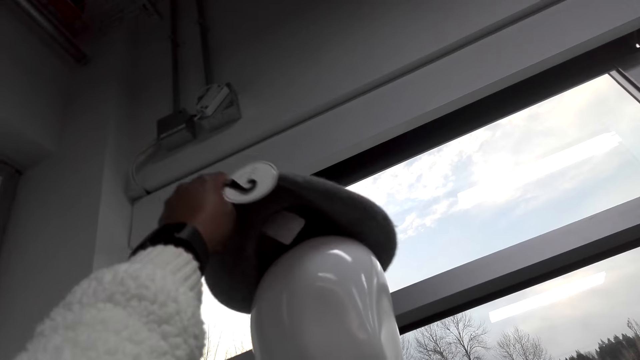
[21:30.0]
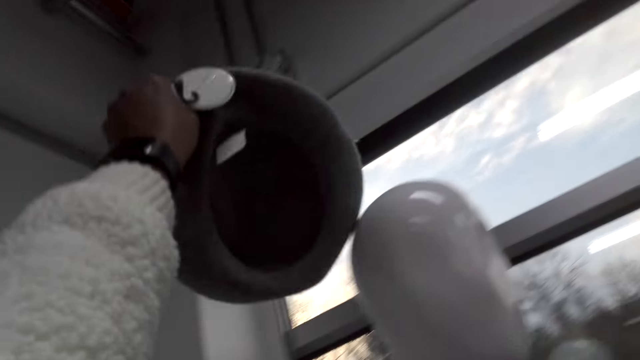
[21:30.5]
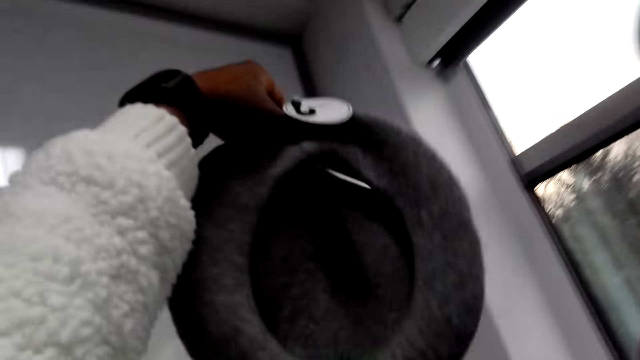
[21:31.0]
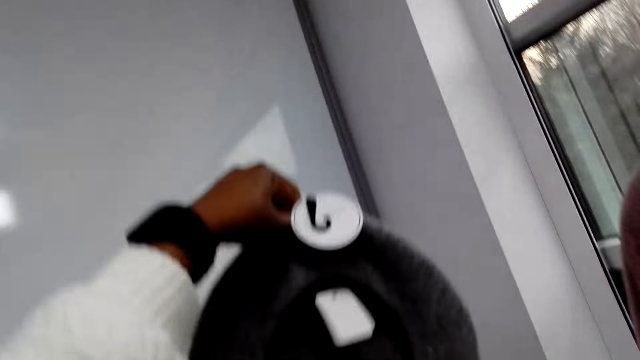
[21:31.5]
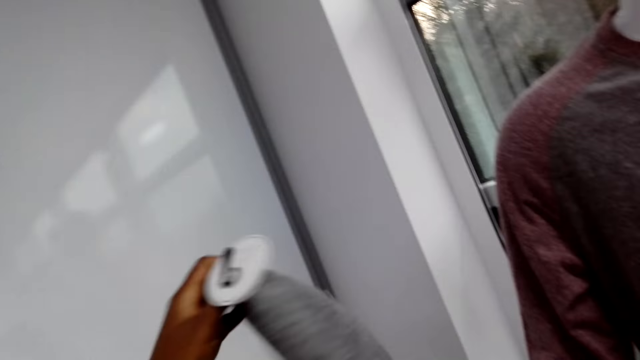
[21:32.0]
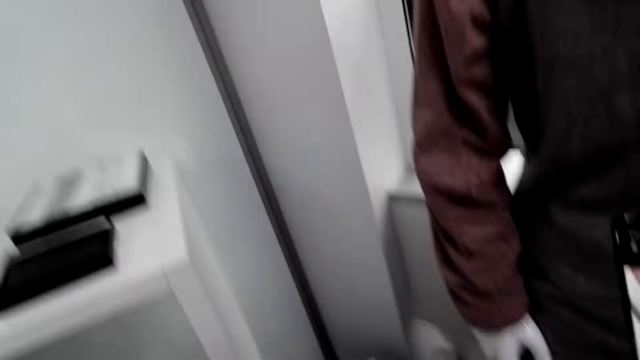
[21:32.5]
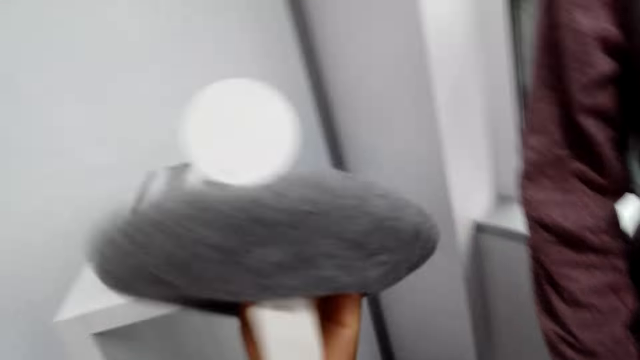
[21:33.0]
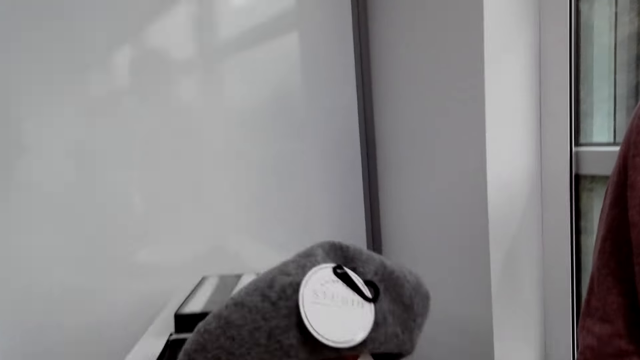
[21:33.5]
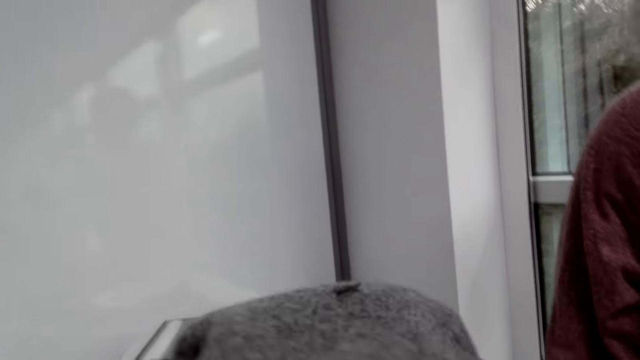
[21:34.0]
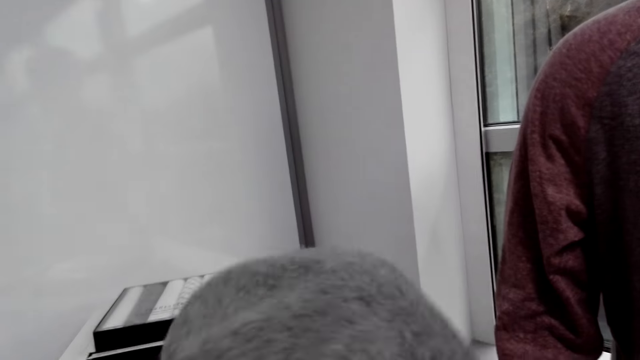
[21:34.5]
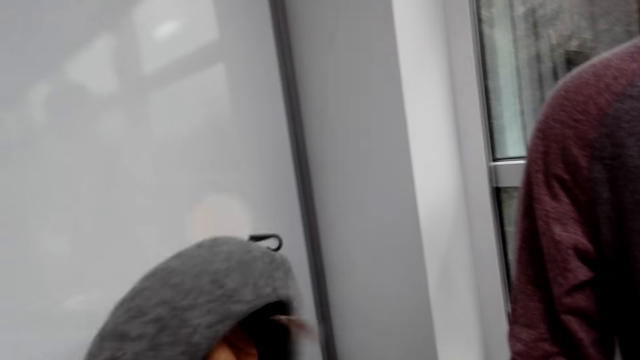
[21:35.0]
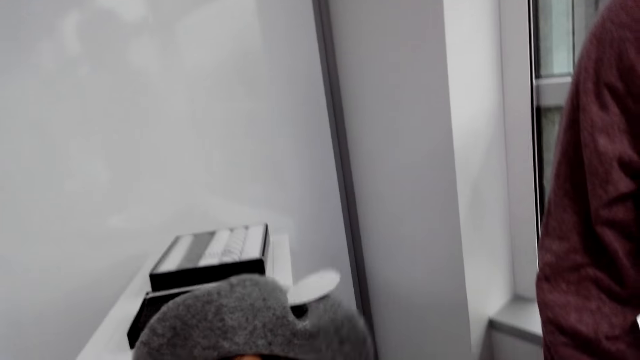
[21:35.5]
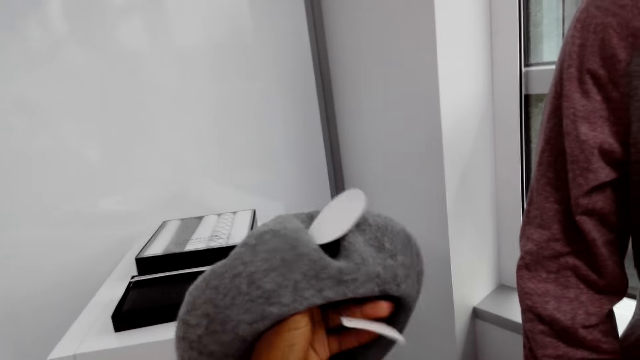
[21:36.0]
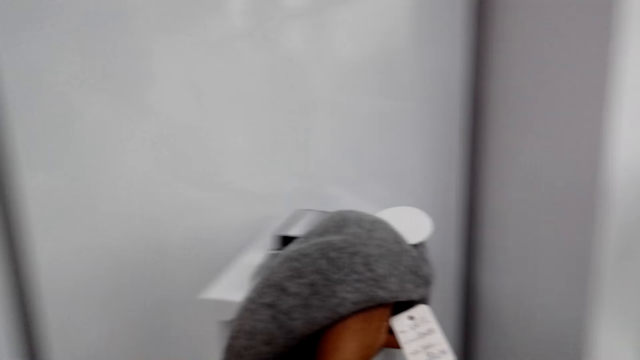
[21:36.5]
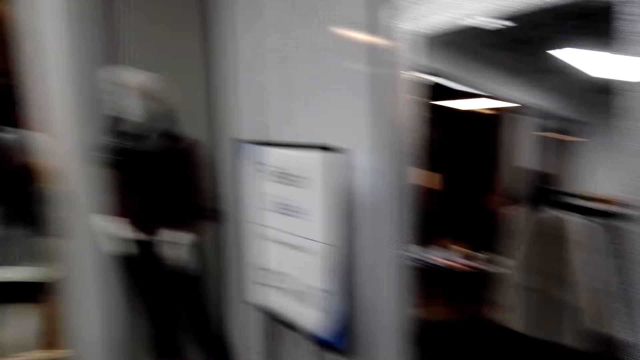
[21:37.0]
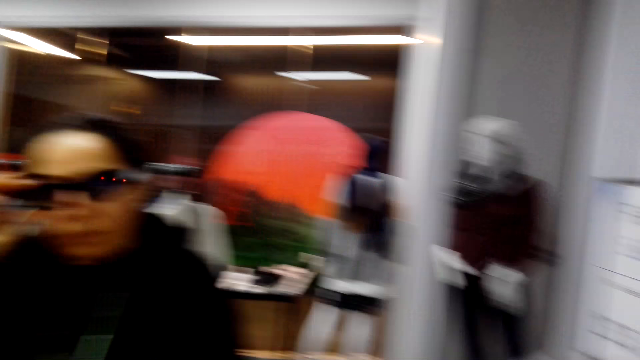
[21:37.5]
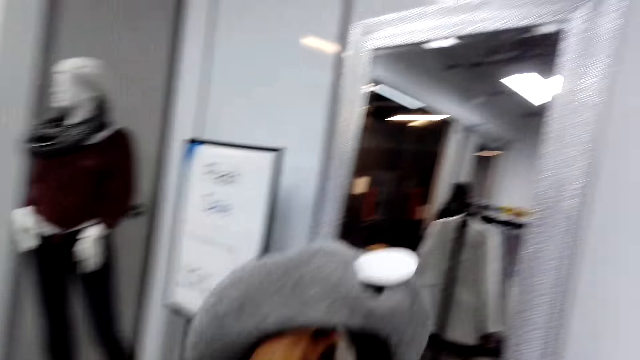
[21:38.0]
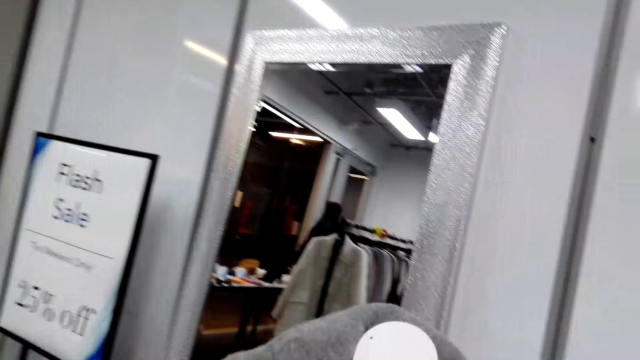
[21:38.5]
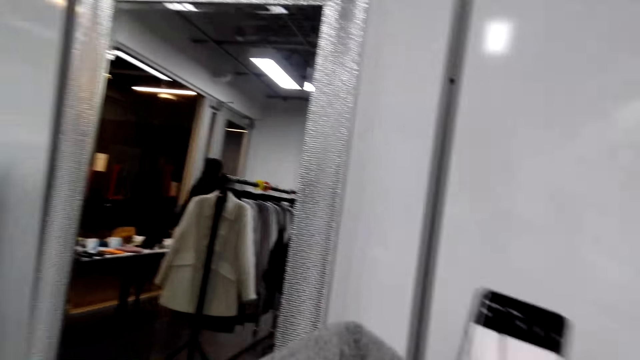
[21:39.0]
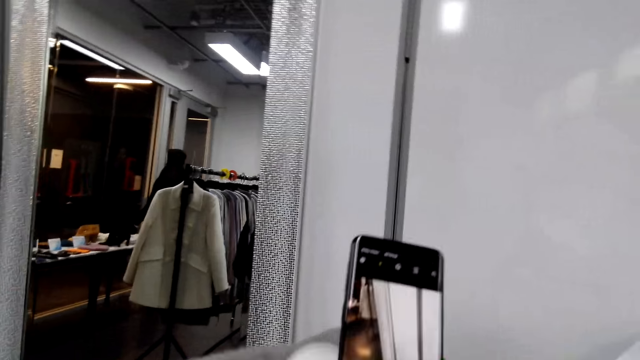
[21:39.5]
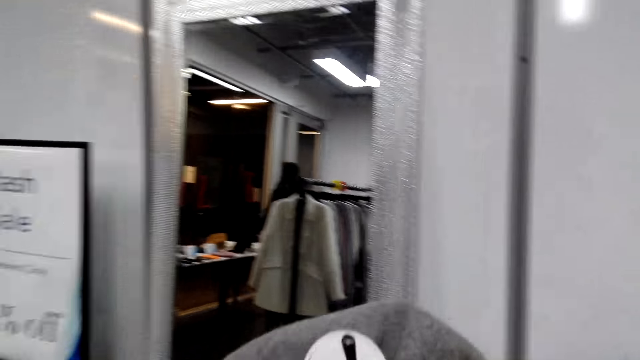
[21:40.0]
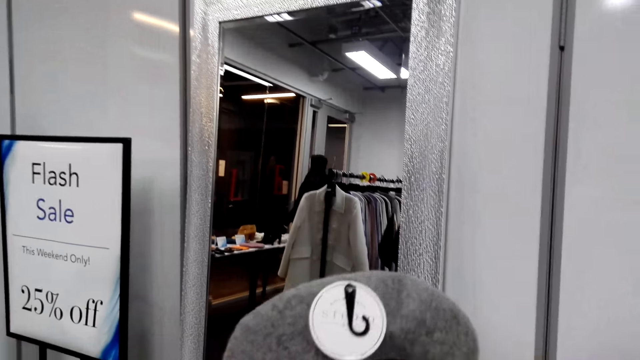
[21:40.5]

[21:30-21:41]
The camera wearer picks up a marvin hat. They look at the marvin hat. They dialogue with a woman.

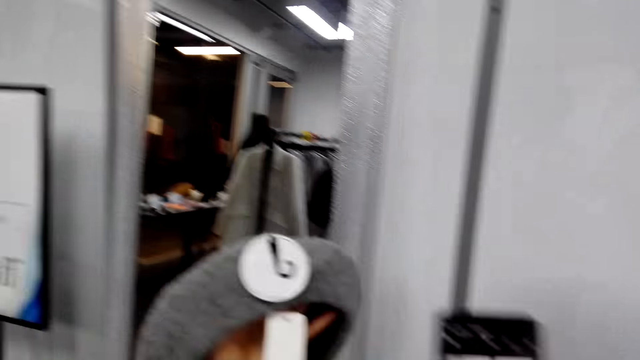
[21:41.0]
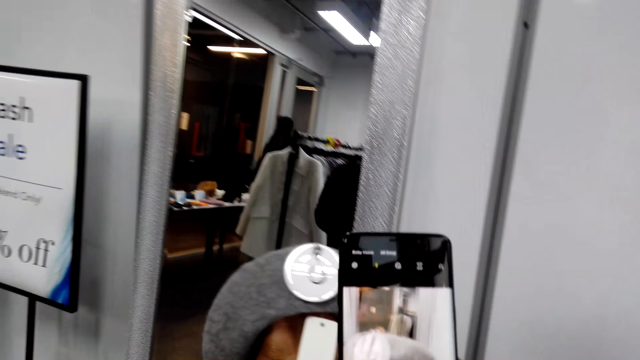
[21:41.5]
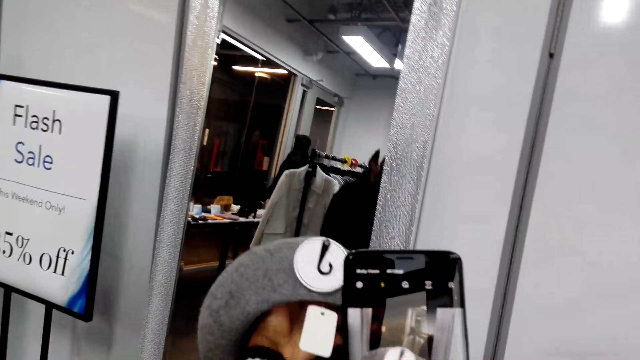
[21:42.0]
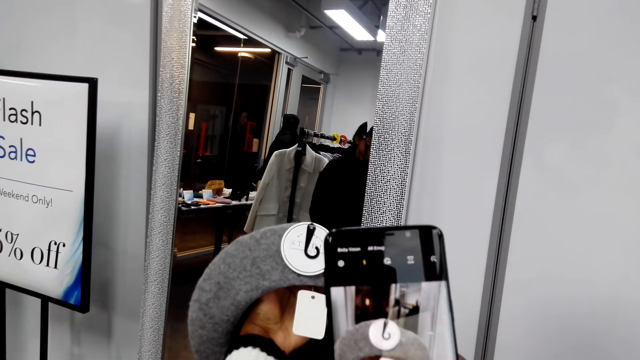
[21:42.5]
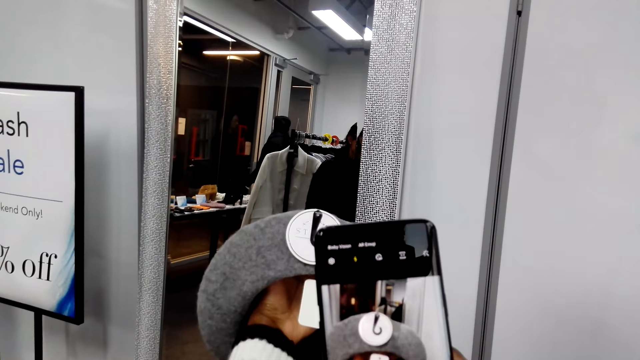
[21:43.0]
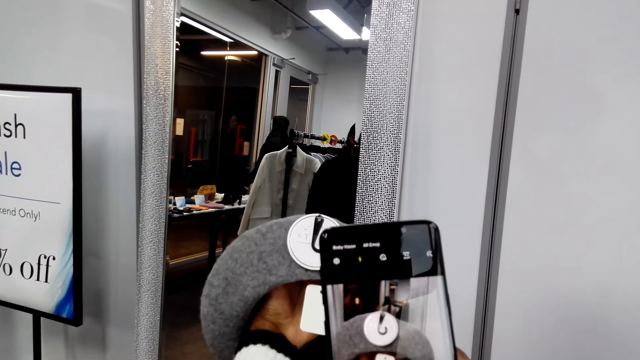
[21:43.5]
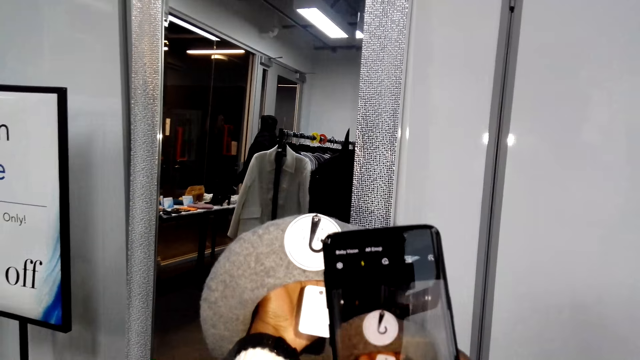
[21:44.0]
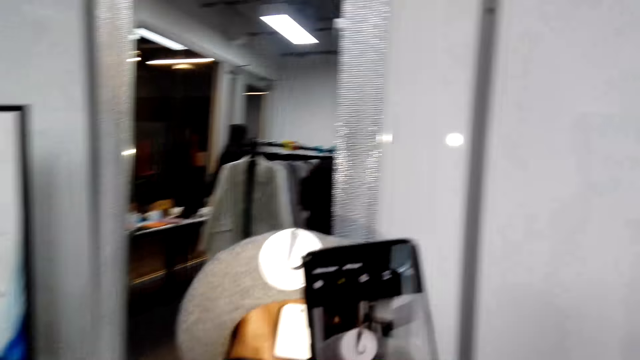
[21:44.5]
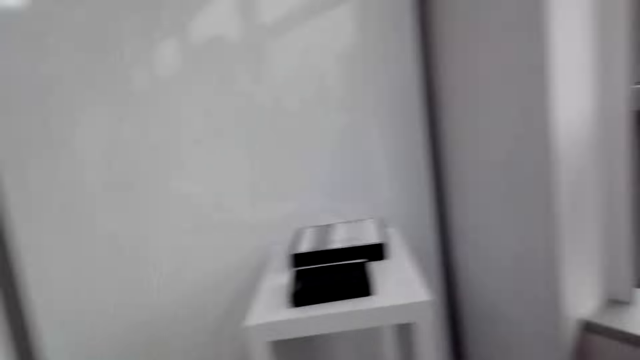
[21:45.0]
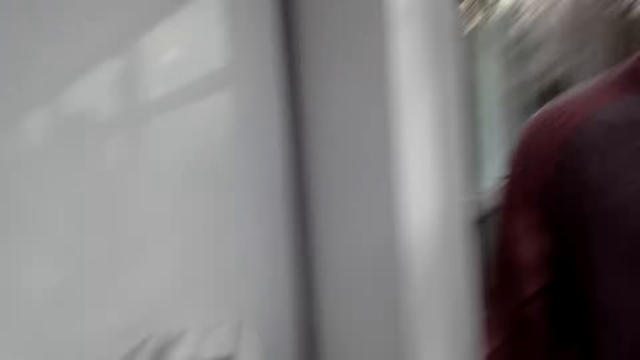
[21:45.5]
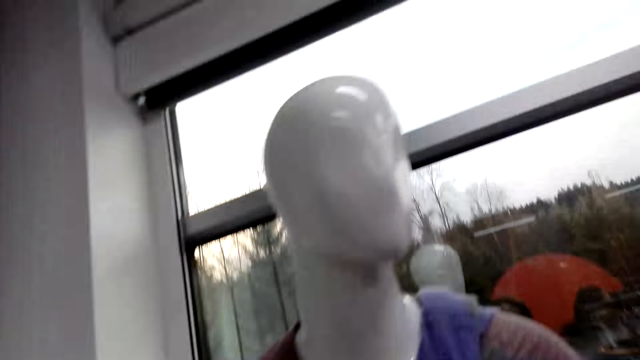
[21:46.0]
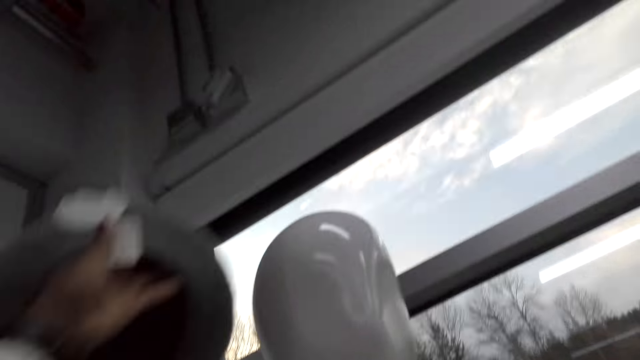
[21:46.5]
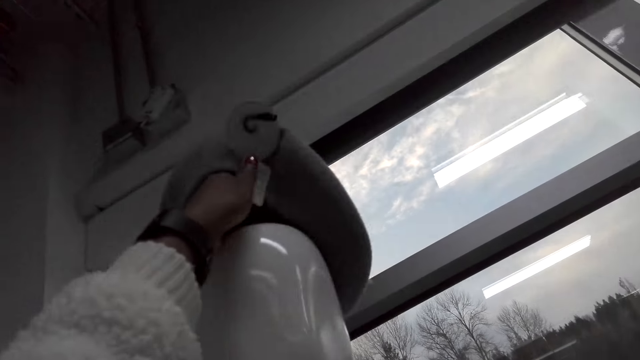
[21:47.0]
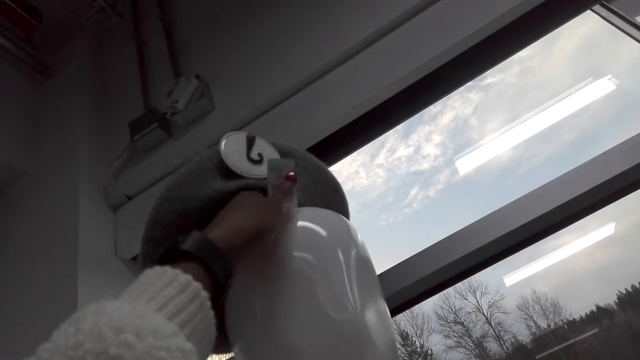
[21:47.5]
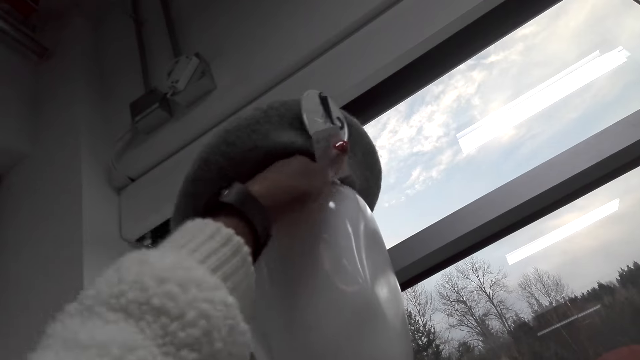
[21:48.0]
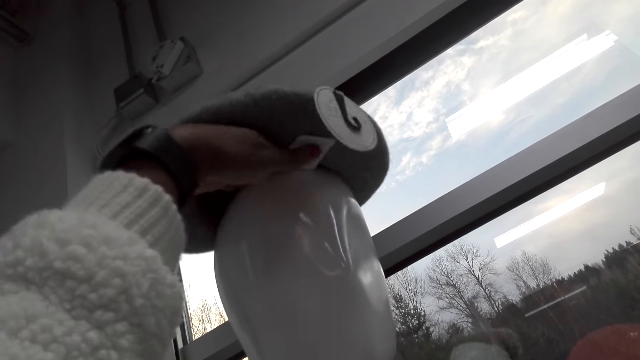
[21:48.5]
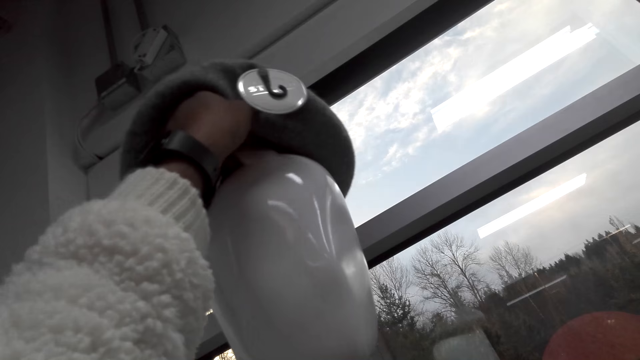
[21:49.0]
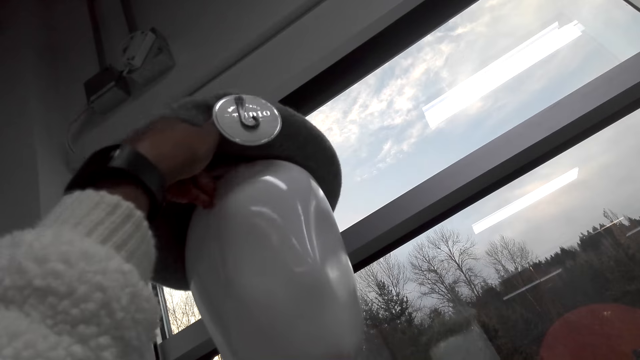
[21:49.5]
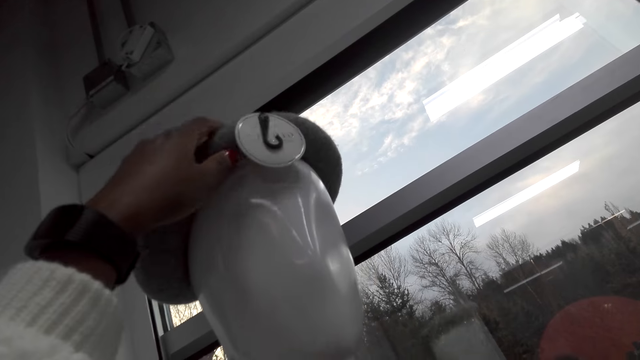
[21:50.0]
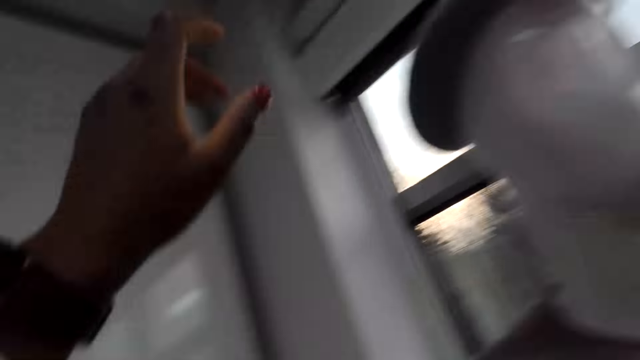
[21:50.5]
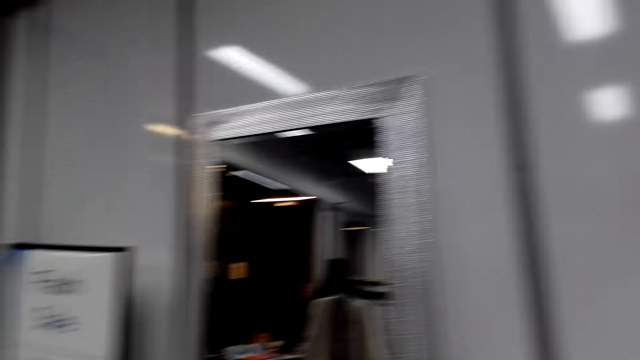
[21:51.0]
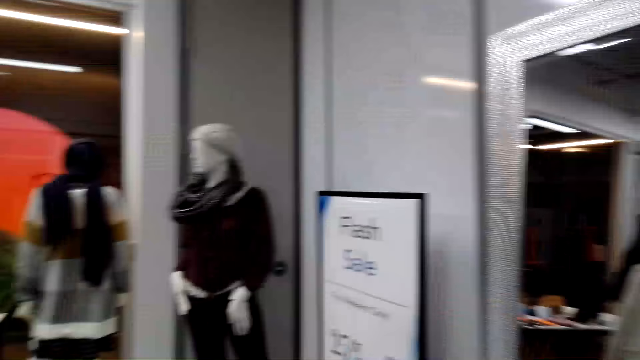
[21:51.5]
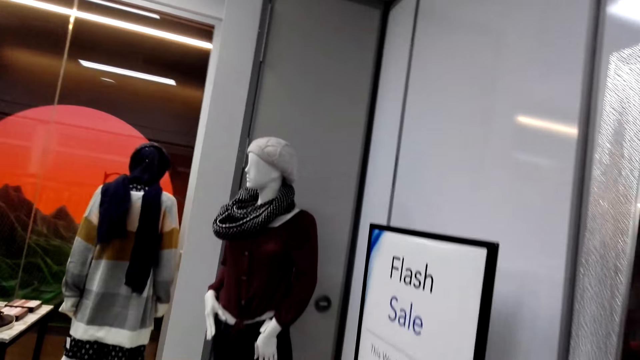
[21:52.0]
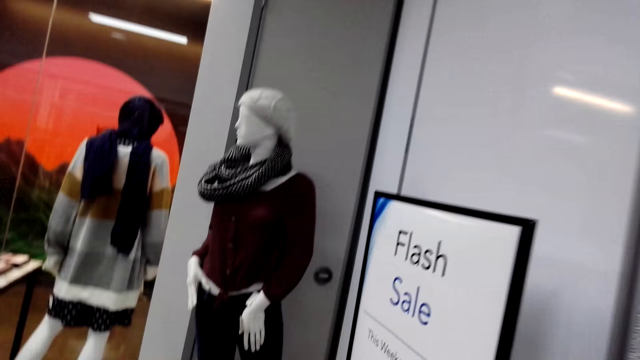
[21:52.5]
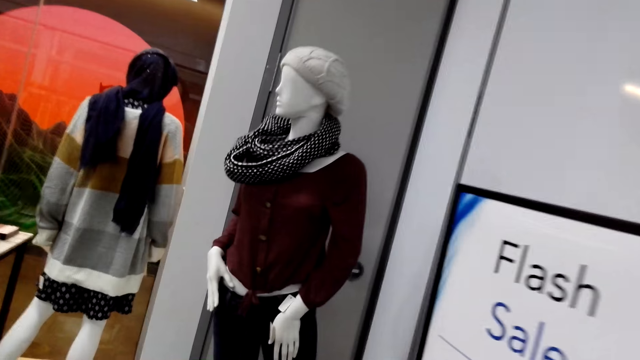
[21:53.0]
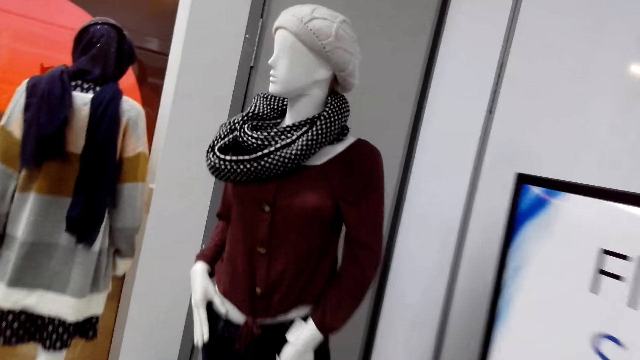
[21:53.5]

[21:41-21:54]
The camera wearer takes pictures of the marvin hat. They look around. They put the marvin hat on the mannequin. They walk around.
